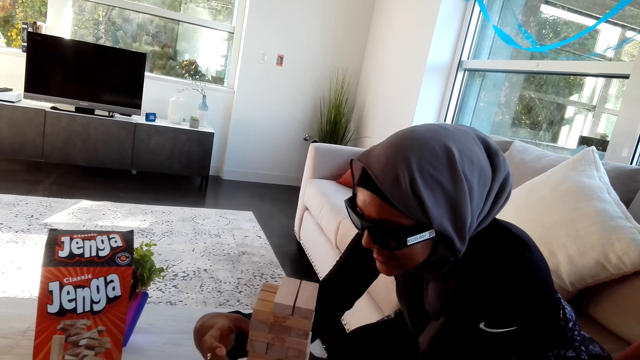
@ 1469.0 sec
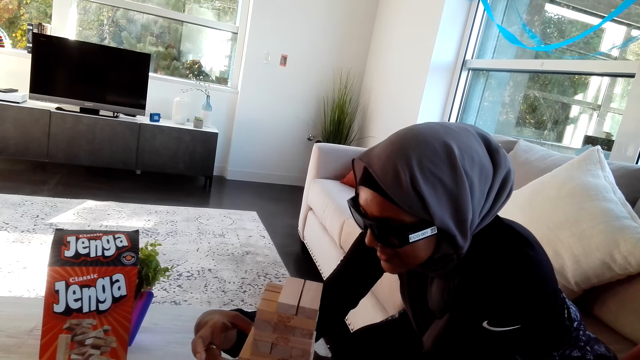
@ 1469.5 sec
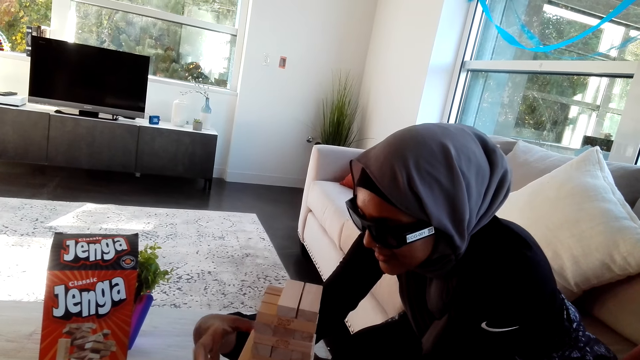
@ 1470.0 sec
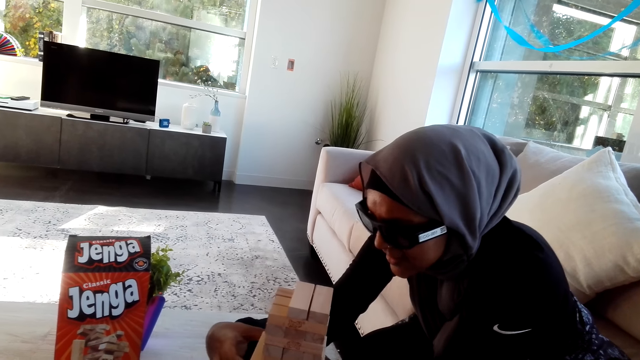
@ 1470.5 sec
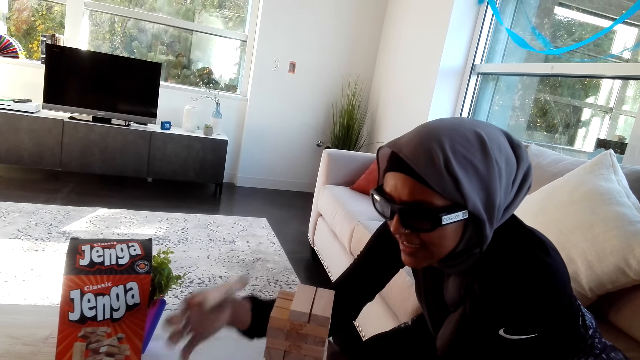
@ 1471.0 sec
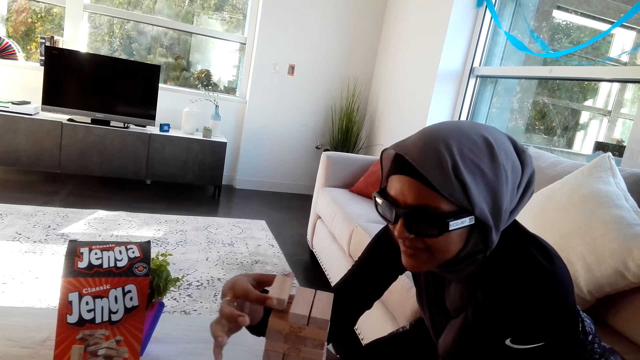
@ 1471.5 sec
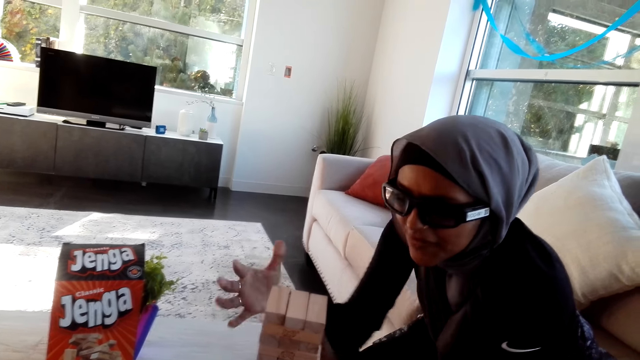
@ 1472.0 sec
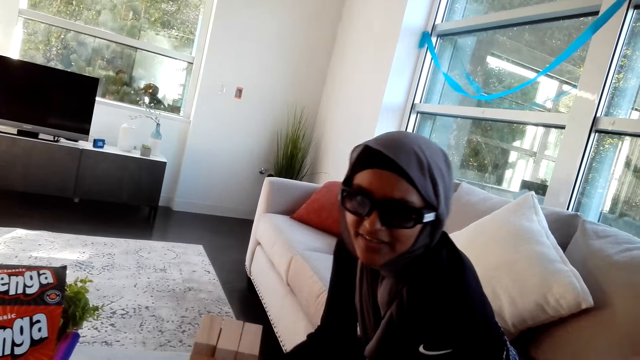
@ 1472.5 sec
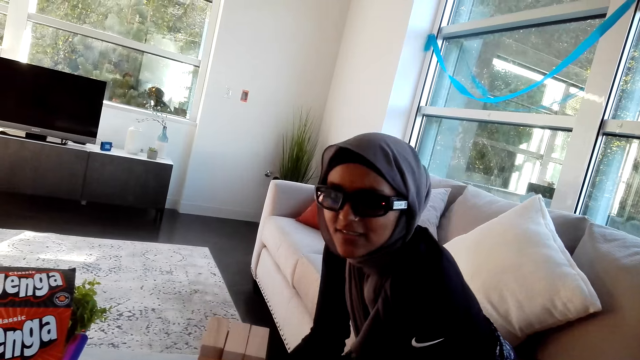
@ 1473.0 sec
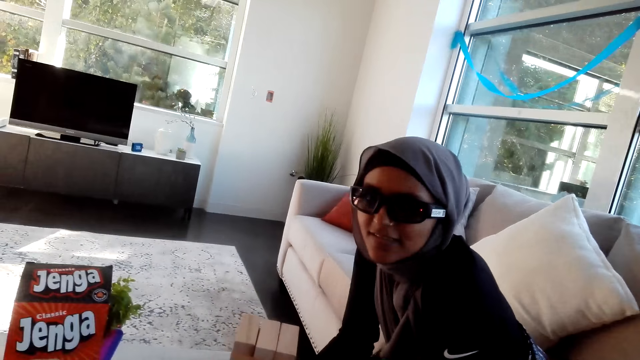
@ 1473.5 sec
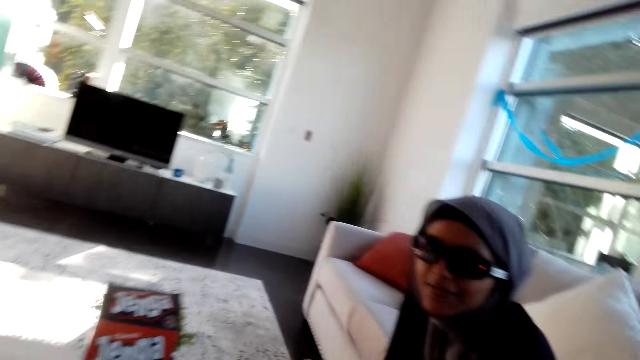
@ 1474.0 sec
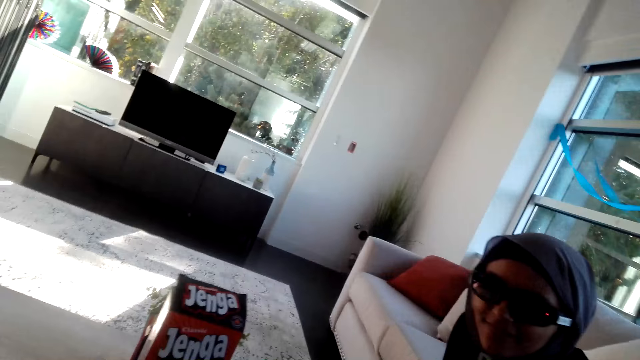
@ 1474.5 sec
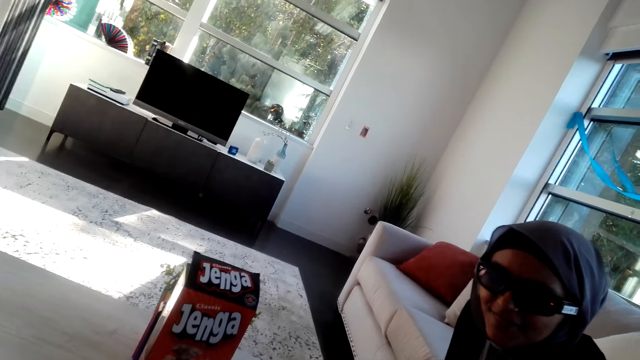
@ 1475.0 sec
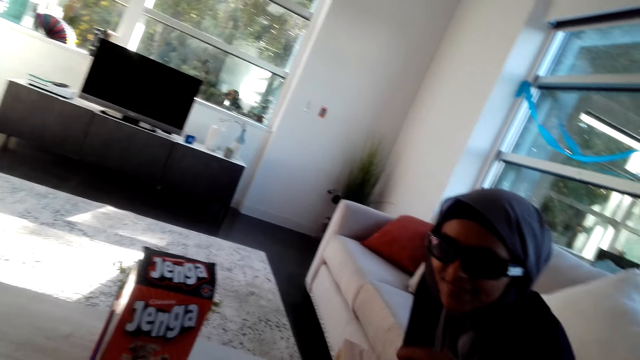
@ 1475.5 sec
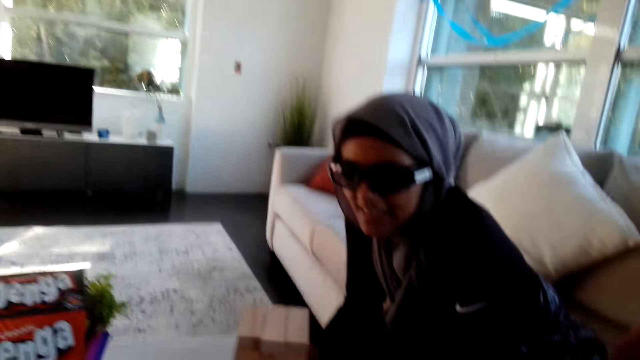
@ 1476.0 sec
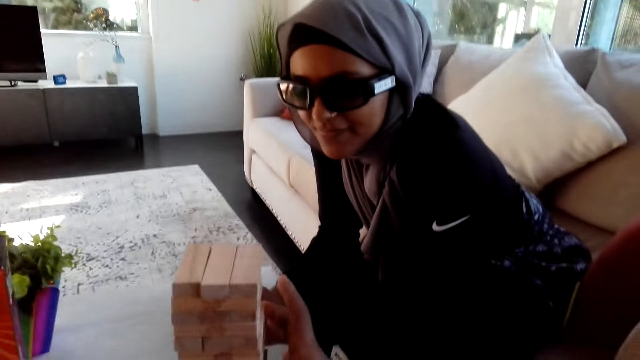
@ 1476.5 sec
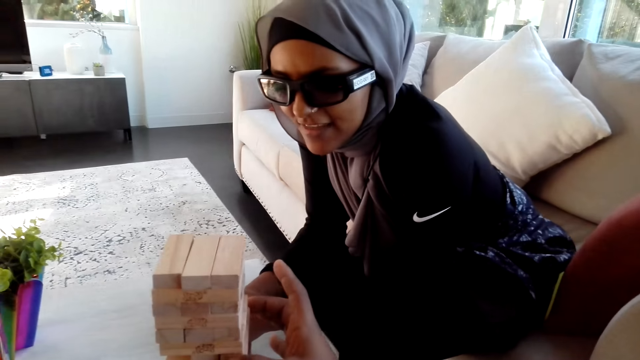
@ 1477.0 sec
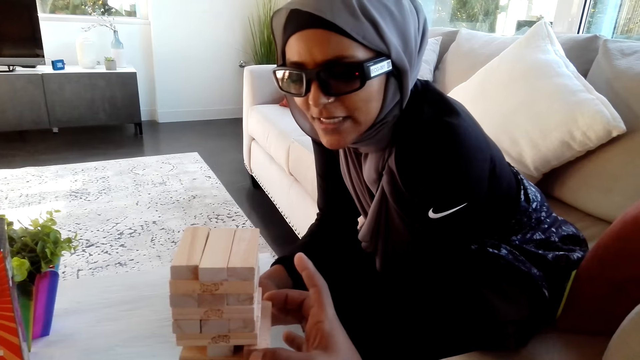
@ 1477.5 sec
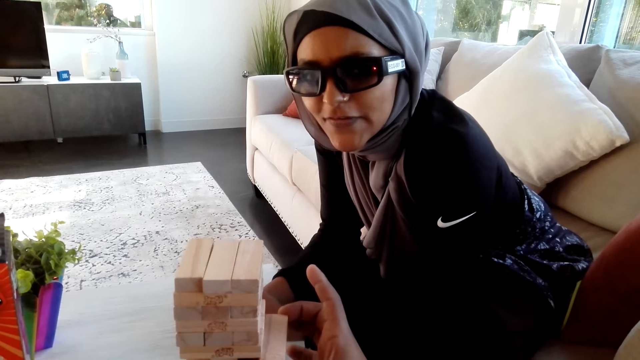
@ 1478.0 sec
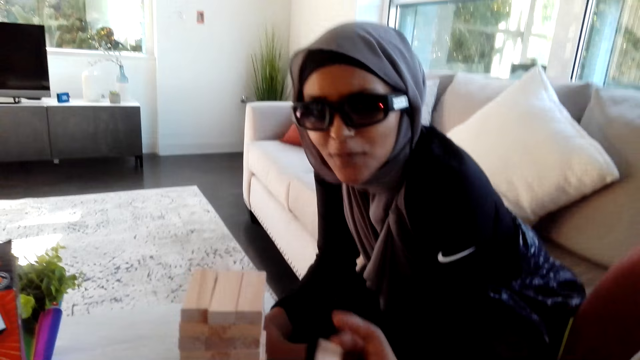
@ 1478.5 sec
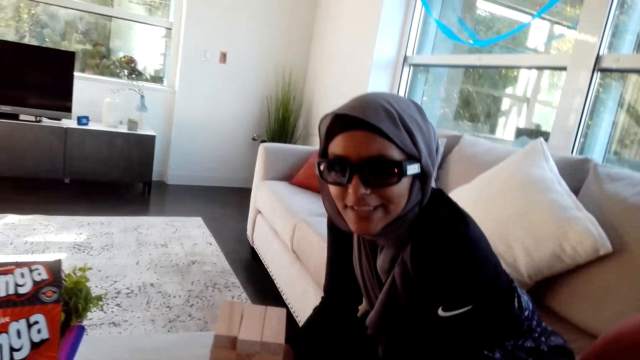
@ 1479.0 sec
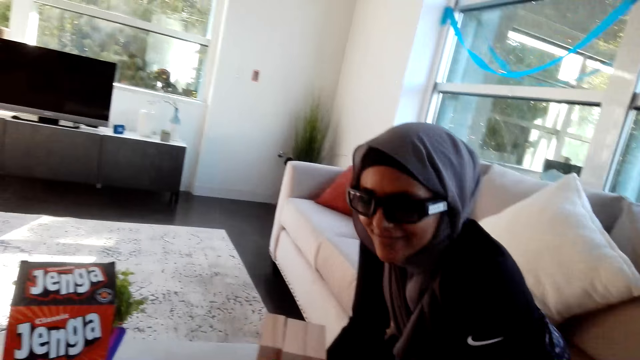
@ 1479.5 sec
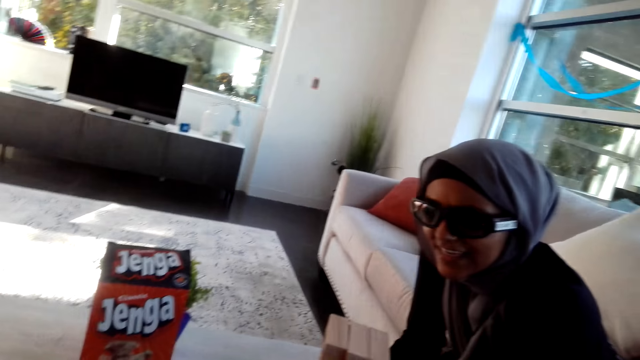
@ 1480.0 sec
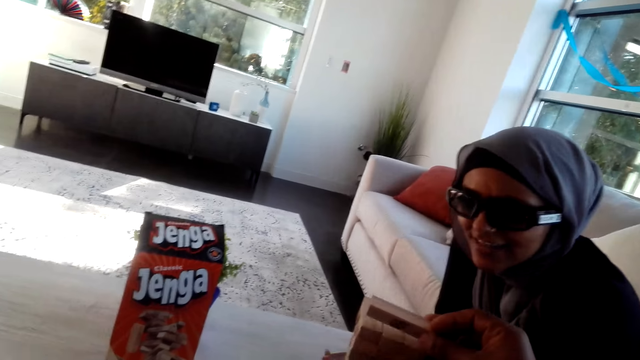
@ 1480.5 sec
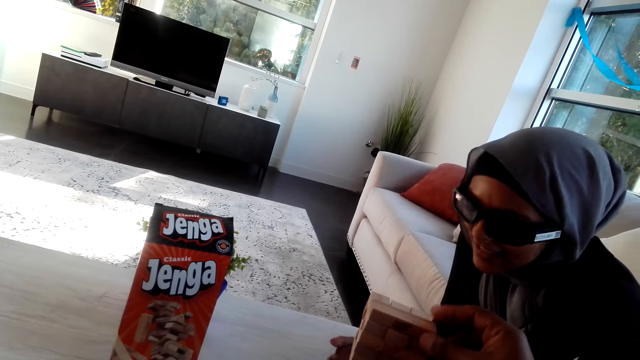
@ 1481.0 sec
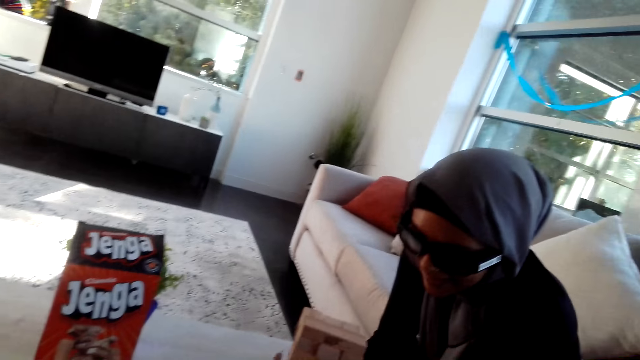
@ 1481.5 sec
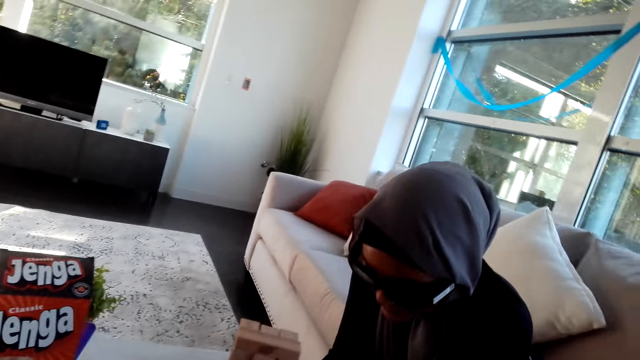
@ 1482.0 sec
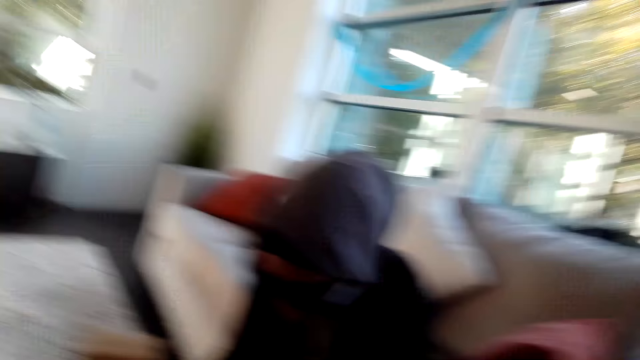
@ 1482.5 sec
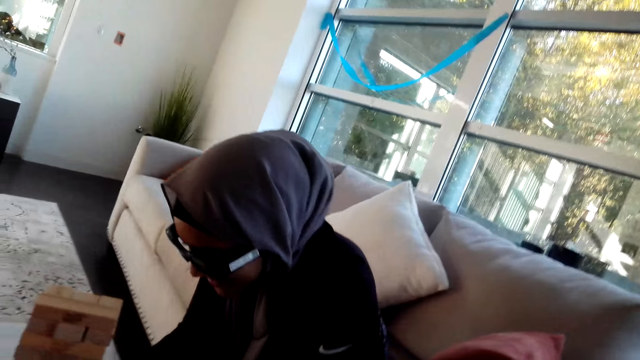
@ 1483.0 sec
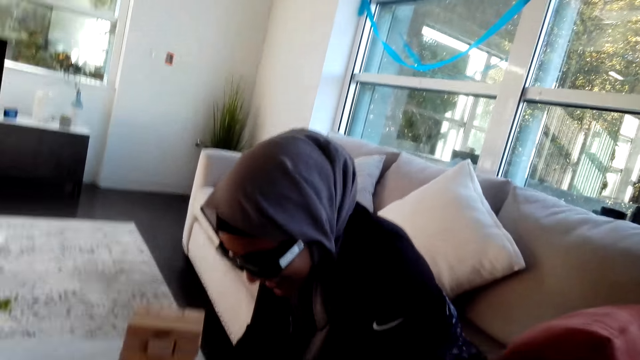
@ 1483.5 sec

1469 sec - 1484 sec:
A woman removes a wooden bar and places the wooden bar on top of others. She converses with the camera wearer. The camera wearer removes a wooden bar. The woman converses with the camera wearer. The camera wearer places the wooden bar on top of others. The woman moves her hands.

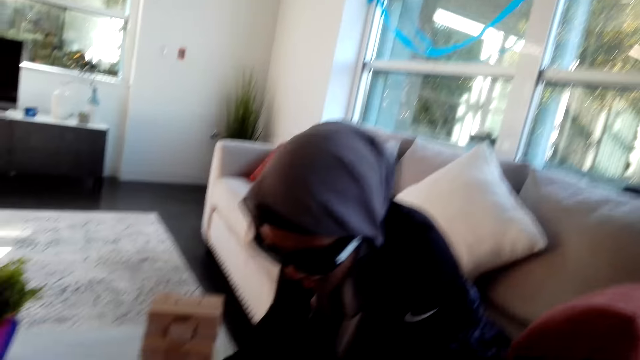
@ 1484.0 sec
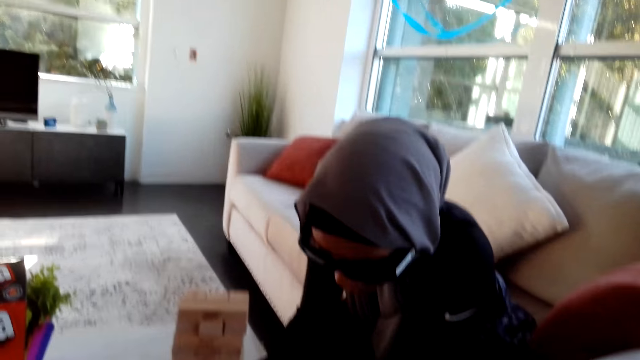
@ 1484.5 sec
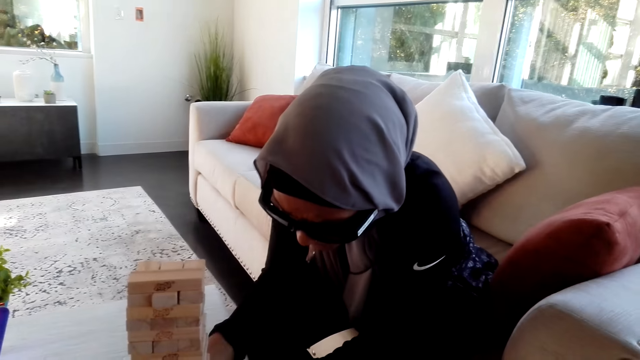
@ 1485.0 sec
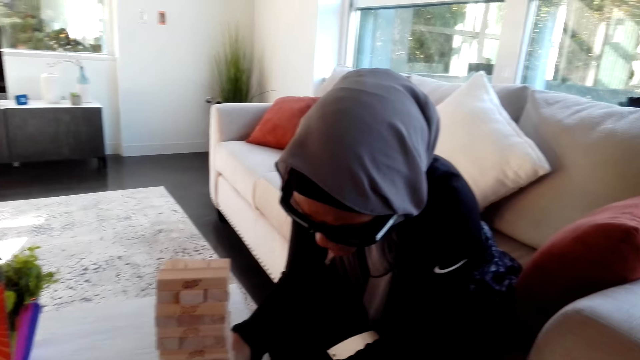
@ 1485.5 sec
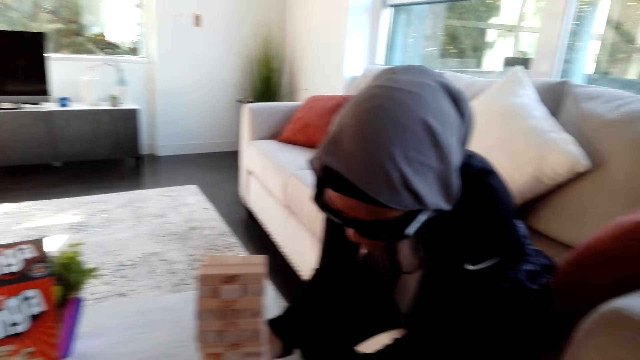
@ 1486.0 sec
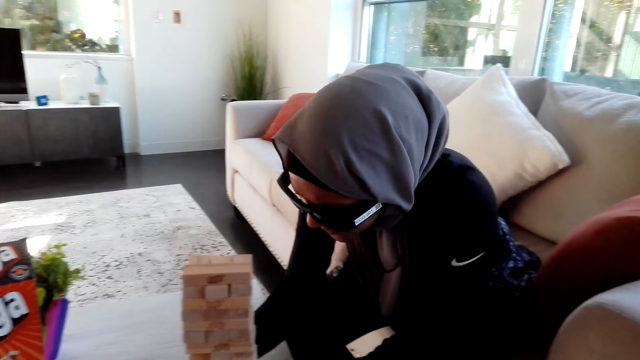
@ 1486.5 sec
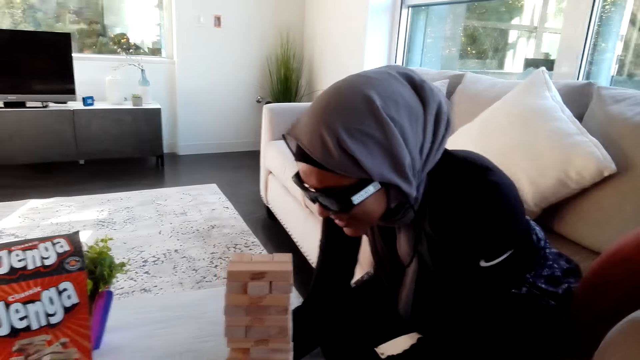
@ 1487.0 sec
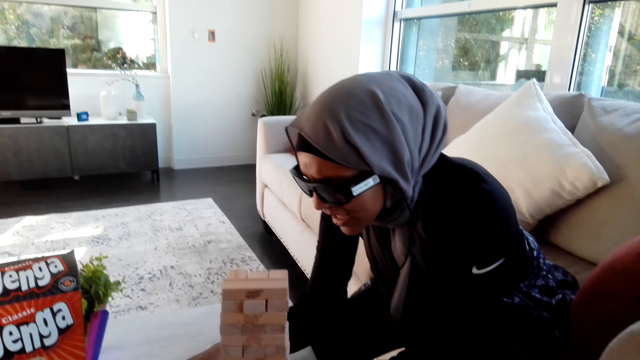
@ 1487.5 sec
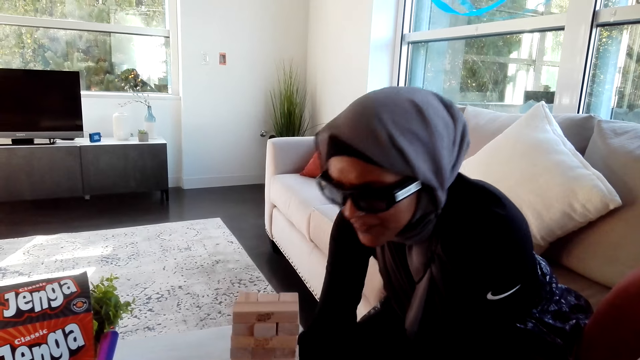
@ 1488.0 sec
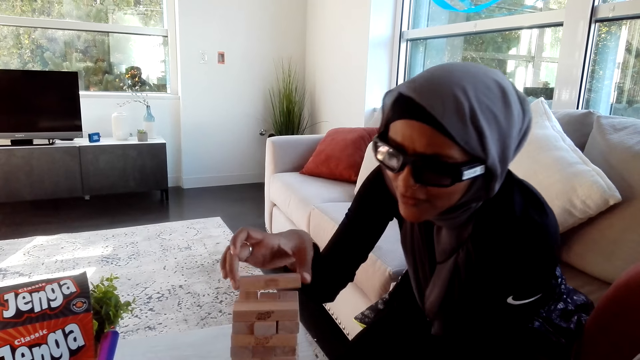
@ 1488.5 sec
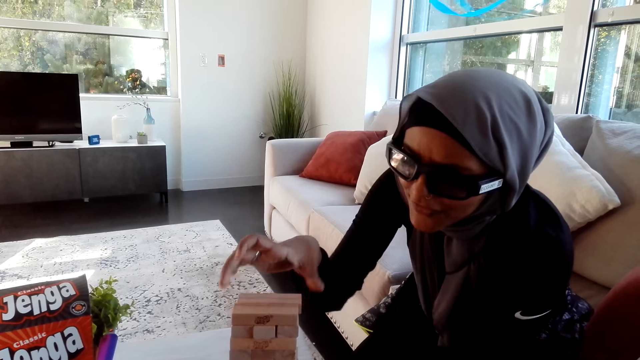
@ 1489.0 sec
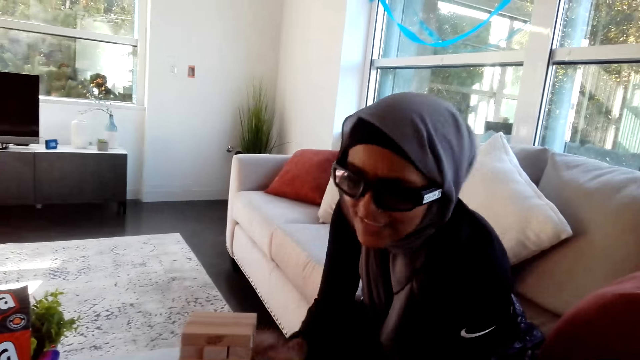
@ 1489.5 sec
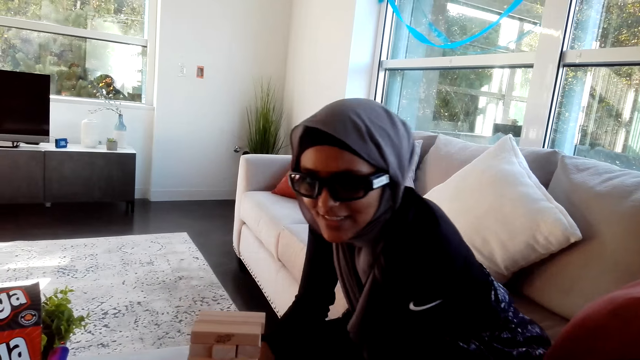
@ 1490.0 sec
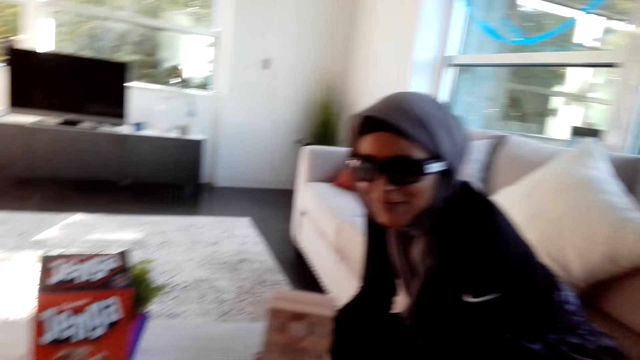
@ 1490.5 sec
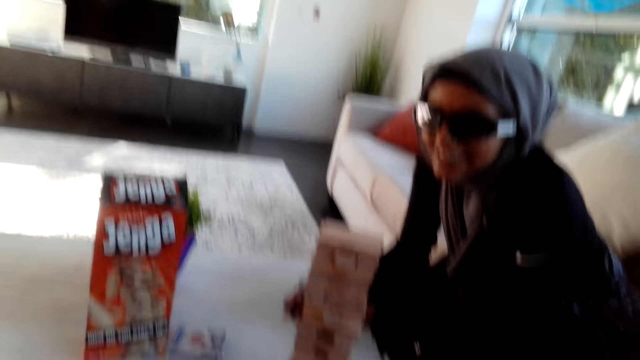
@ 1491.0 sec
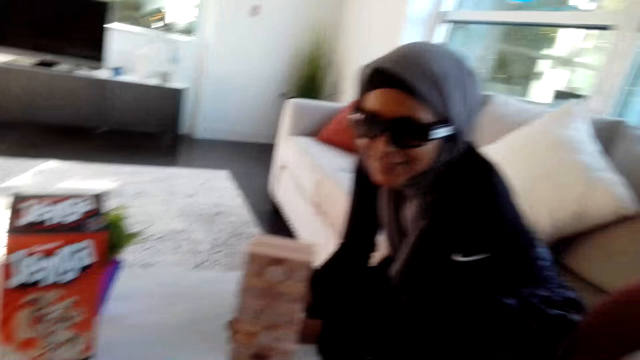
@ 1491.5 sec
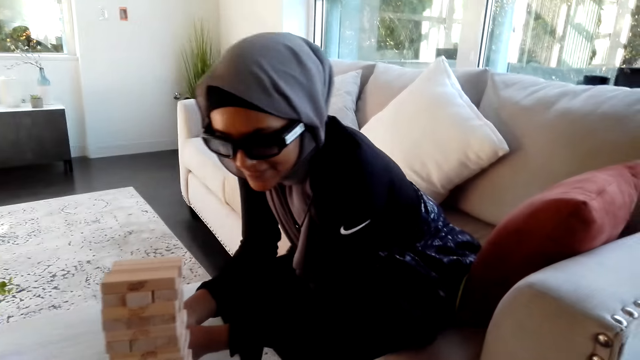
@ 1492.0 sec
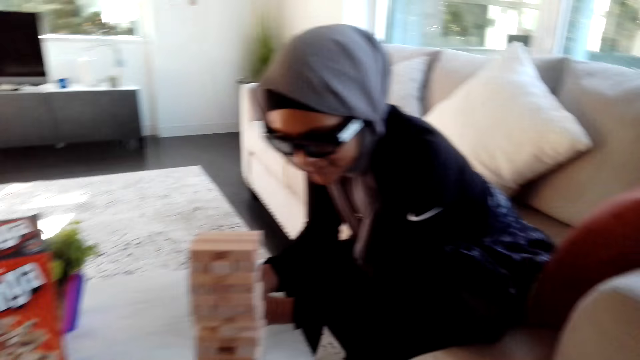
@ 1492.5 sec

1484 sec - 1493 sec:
The woman removes a wooden bar and places the wooden bar on top of others. She converses with the camera wearer.
